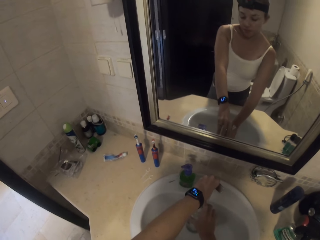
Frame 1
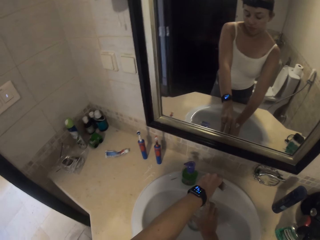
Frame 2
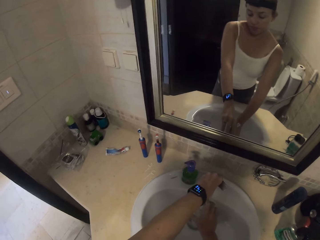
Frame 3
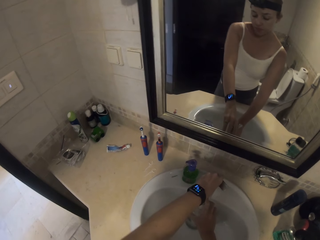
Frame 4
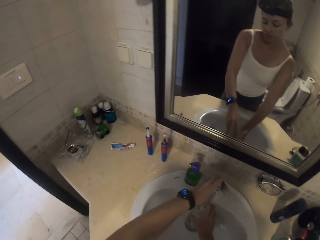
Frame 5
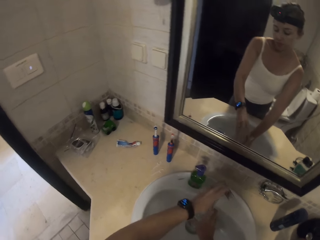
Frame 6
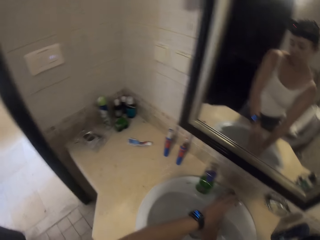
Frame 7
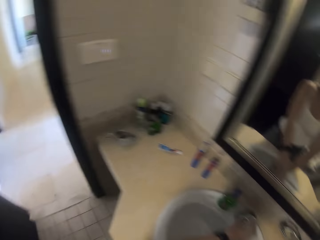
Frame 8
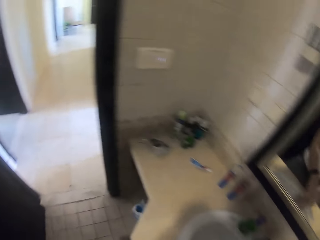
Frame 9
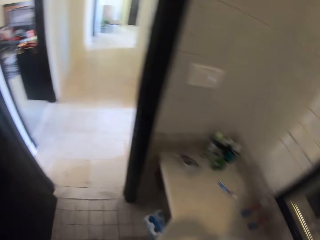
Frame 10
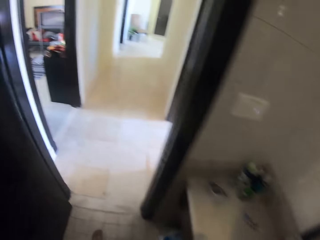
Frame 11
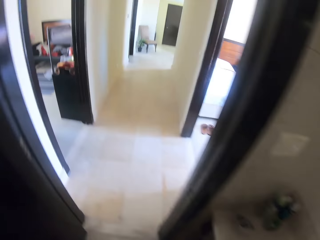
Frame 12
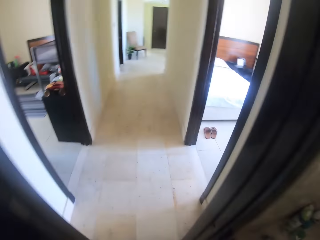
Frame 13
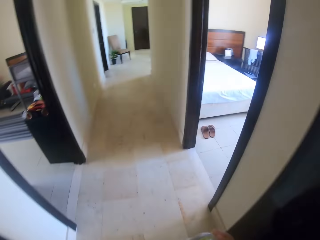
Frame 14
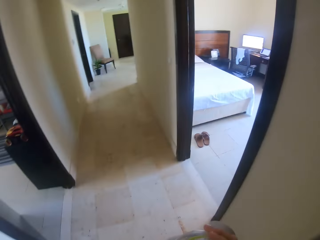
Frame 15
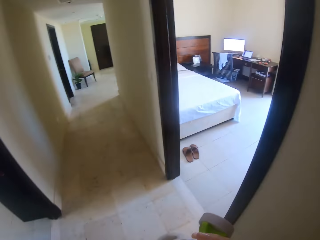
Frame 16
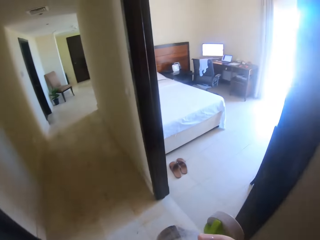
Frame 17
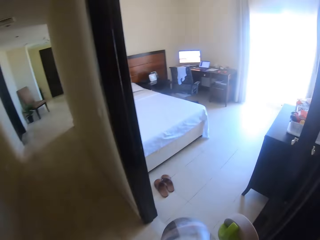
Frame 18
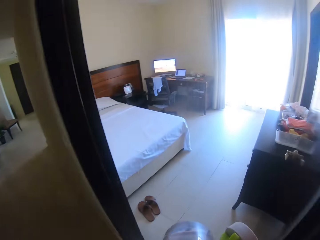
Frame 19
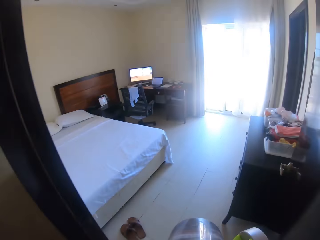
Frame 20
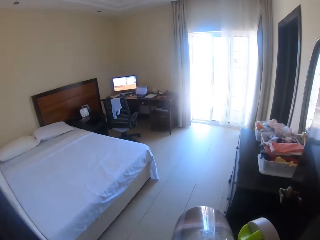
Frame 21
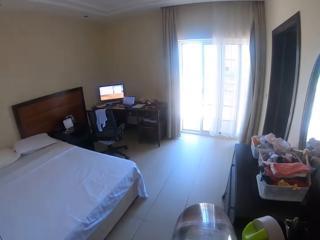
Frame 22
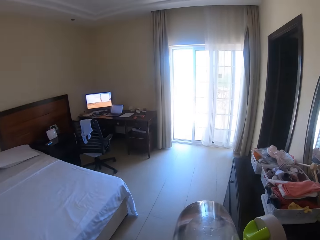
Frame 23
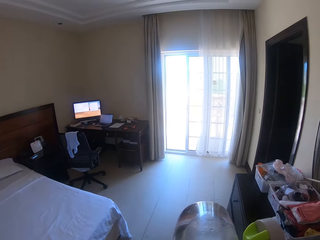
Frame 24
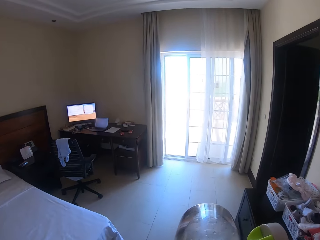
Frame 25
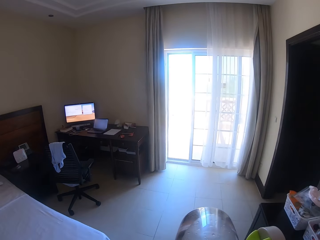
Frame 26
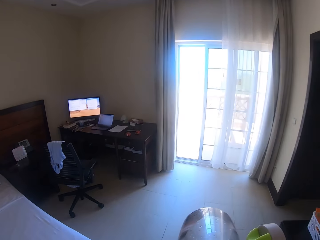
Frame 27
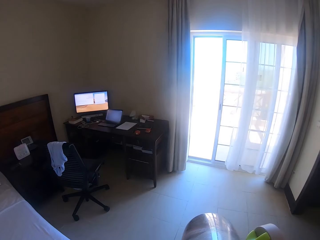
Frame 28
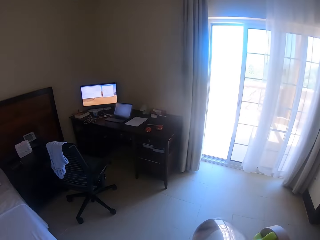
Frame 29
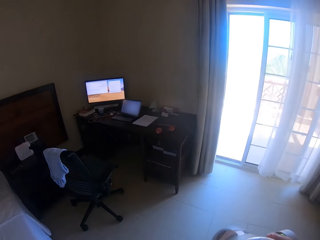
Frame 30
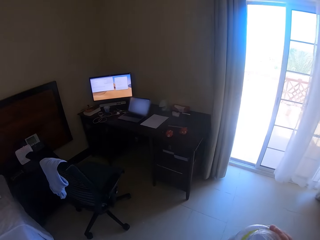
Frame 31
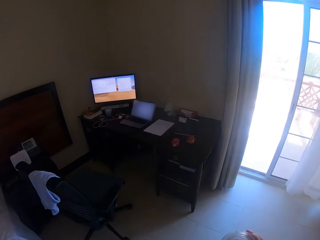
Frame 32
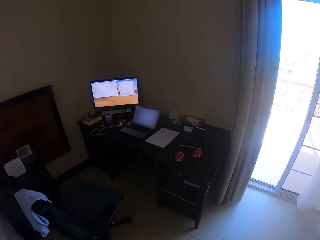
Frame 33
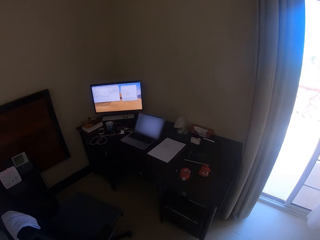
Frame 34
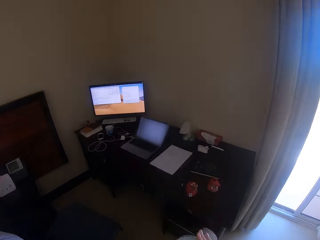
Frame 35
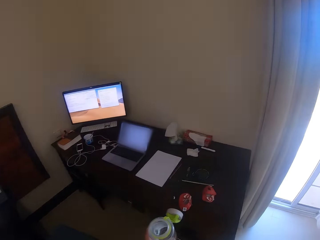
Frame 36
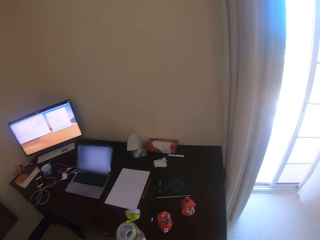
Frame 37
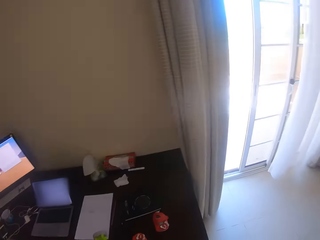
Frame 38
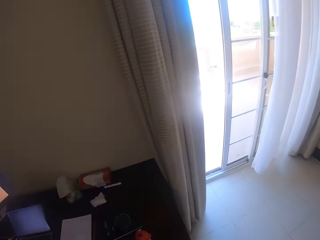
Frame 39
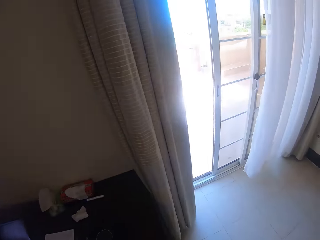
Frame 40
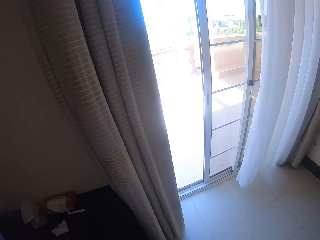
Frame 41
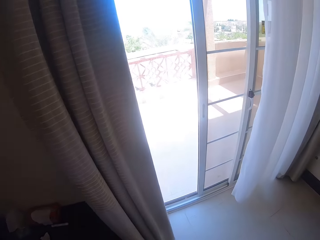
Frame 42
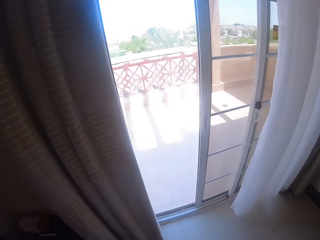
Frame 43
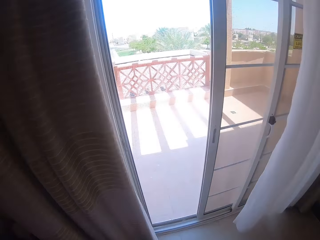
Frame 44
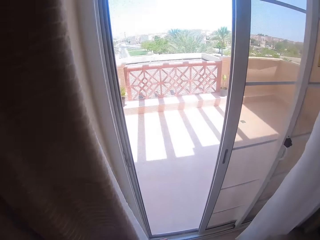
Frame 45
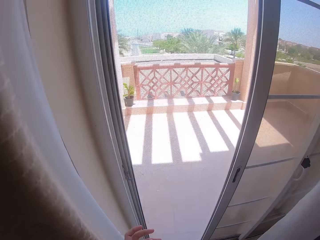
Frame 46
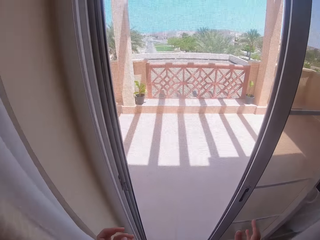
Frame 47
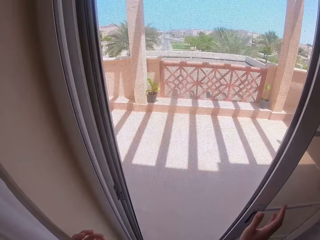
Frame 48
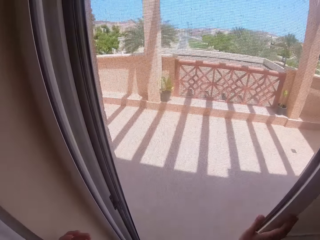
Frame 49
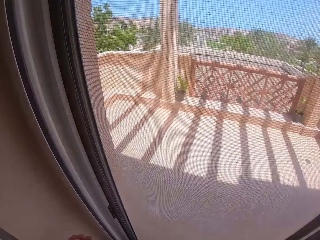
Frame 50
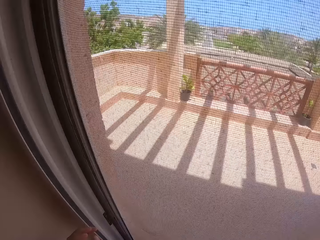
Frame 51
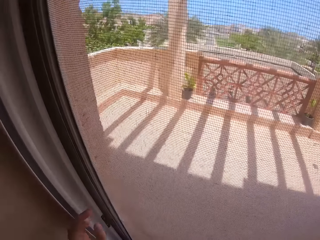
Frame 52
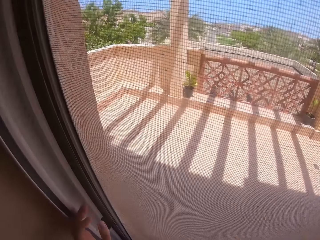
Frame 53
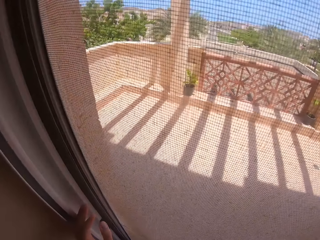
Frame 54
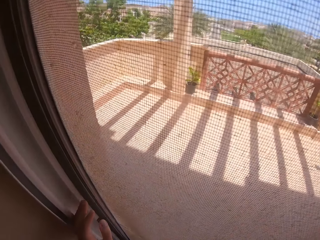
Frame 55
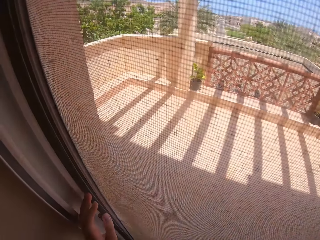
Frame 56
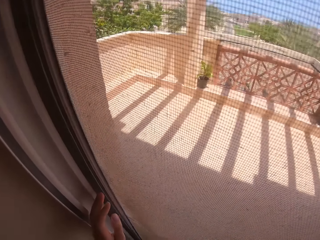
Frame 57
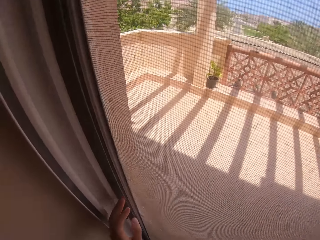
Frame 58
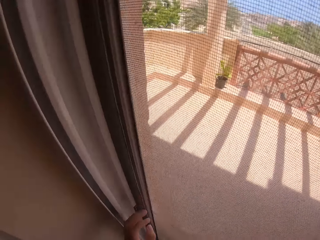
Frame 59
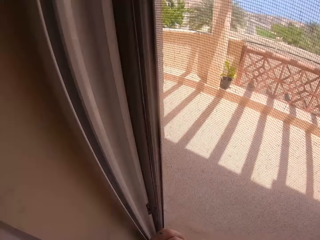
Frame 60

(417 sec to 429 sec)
The camera wearer turns off the tap. They walk left and enter the bedroom. They drink the water. They walk forward. They put the water bottle on the table.

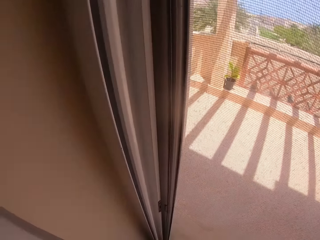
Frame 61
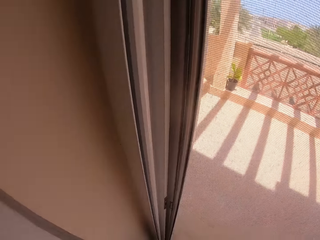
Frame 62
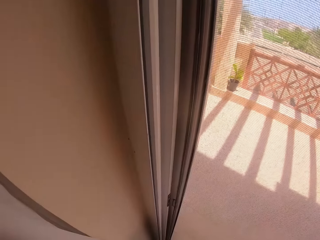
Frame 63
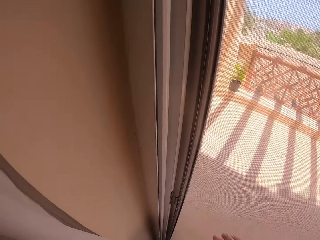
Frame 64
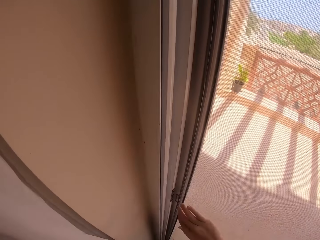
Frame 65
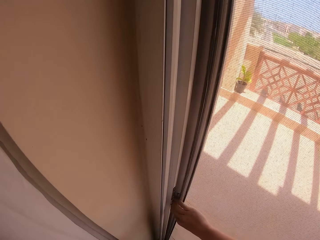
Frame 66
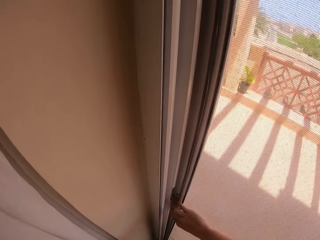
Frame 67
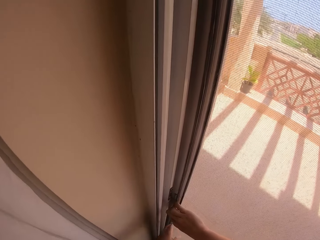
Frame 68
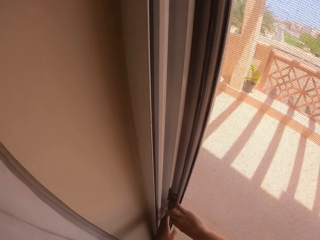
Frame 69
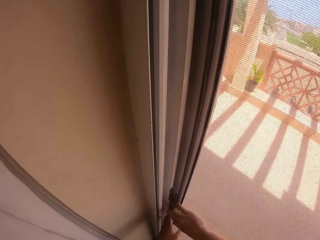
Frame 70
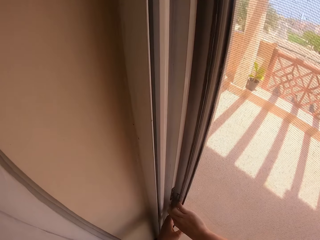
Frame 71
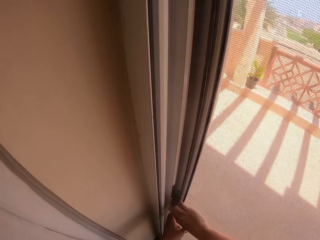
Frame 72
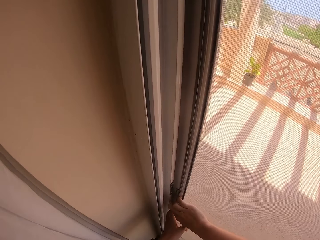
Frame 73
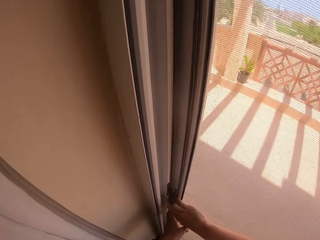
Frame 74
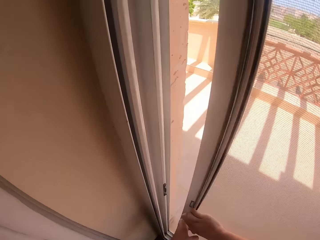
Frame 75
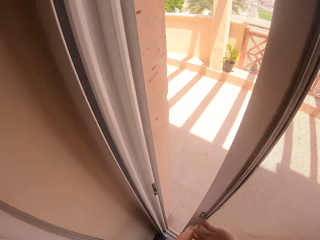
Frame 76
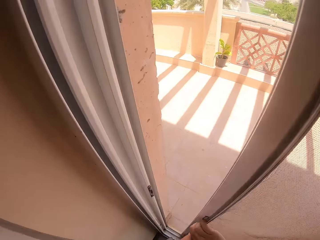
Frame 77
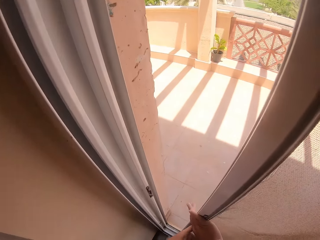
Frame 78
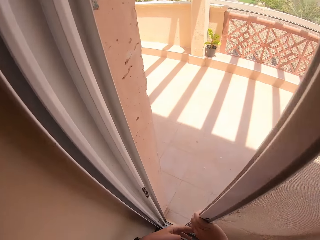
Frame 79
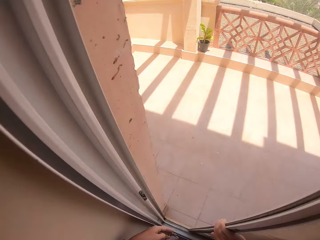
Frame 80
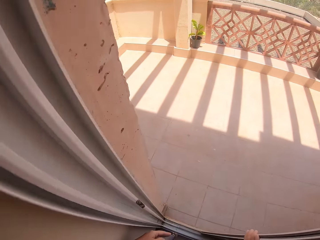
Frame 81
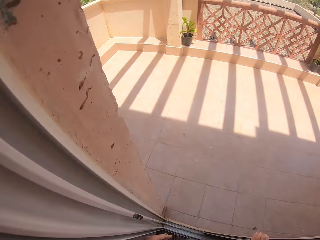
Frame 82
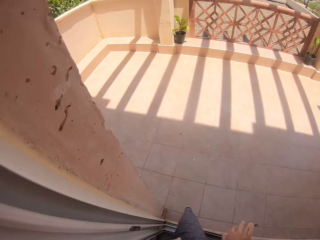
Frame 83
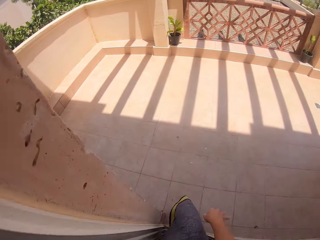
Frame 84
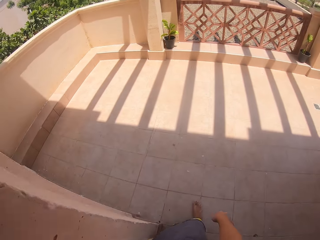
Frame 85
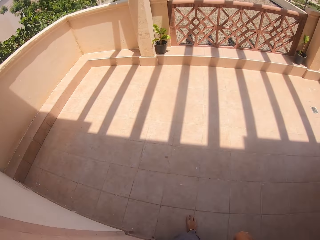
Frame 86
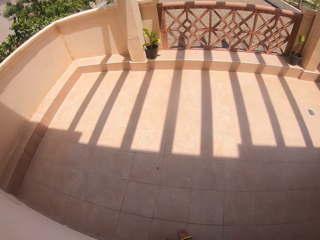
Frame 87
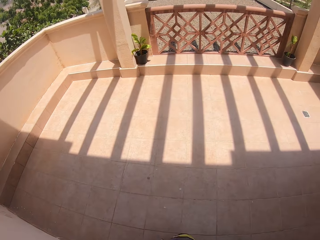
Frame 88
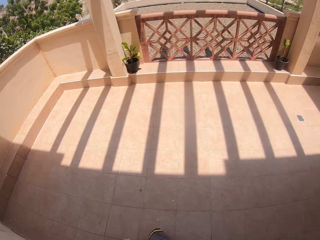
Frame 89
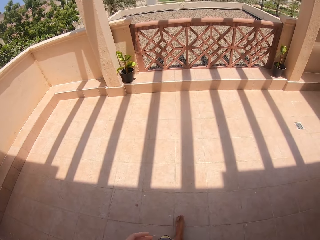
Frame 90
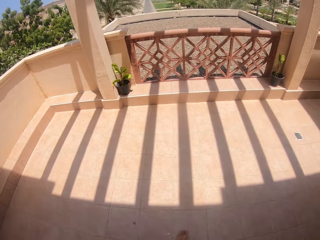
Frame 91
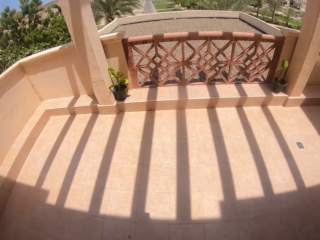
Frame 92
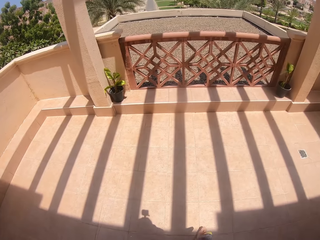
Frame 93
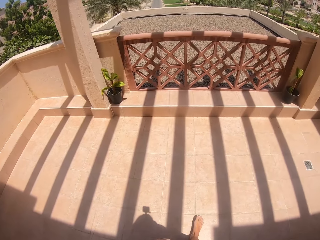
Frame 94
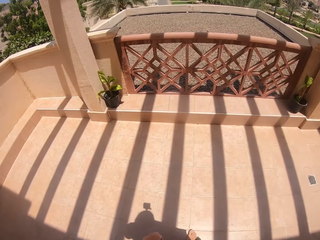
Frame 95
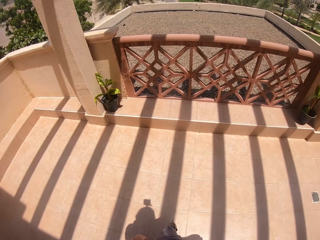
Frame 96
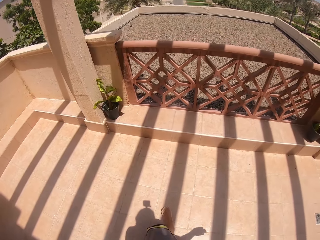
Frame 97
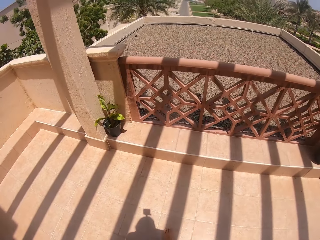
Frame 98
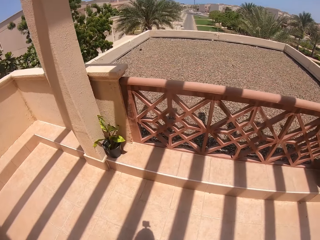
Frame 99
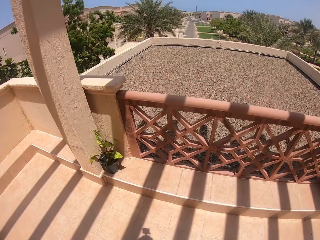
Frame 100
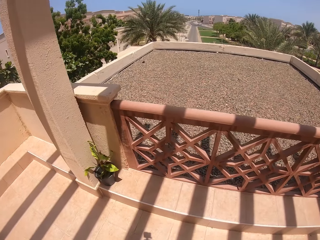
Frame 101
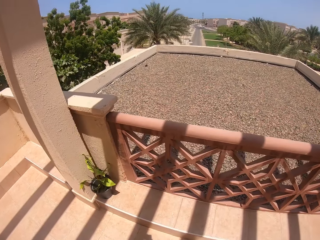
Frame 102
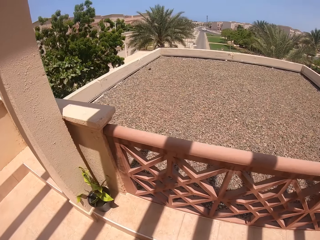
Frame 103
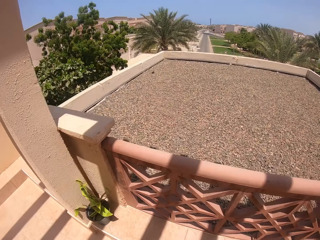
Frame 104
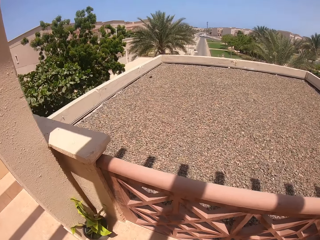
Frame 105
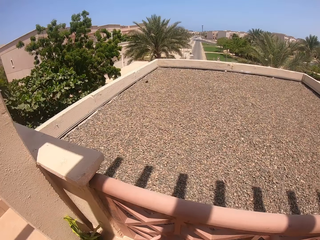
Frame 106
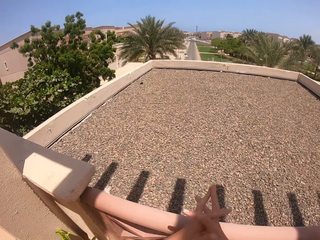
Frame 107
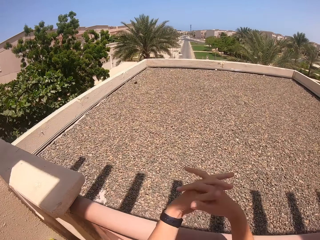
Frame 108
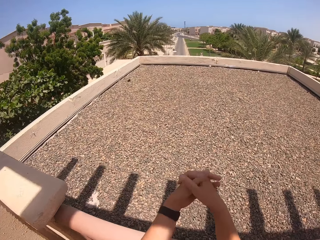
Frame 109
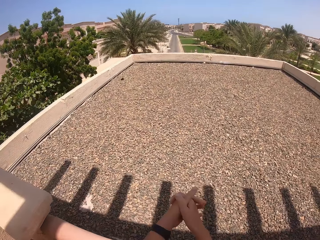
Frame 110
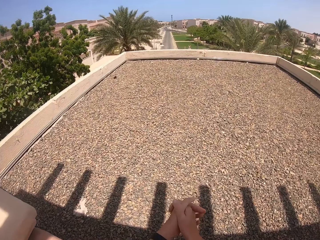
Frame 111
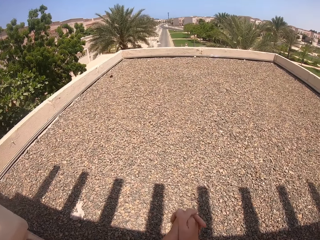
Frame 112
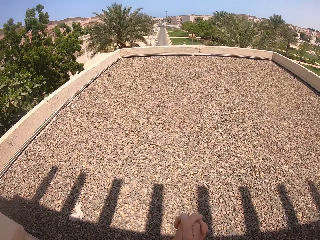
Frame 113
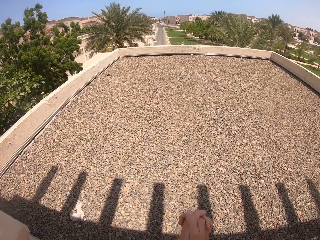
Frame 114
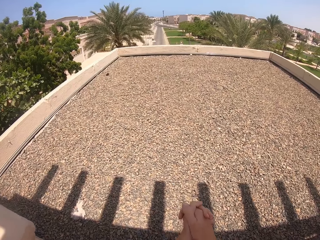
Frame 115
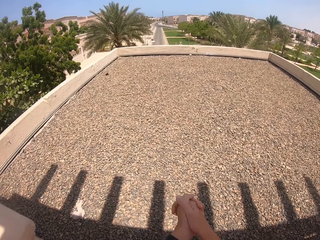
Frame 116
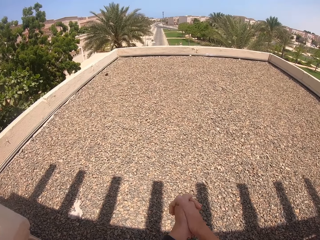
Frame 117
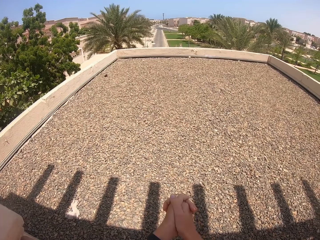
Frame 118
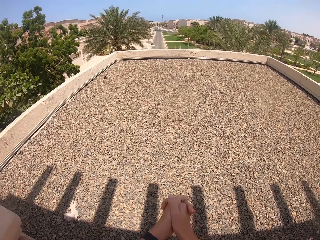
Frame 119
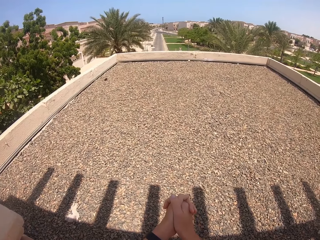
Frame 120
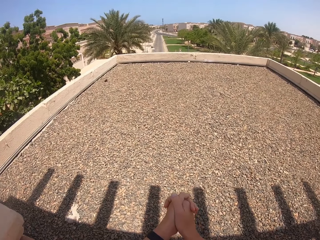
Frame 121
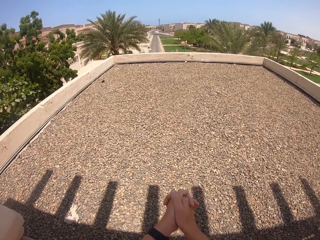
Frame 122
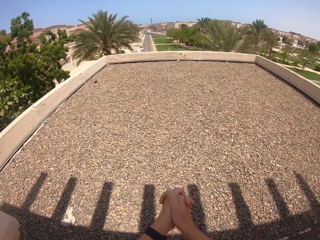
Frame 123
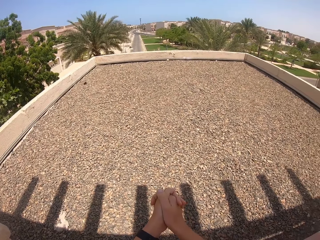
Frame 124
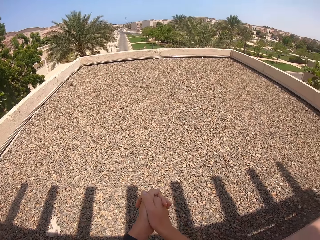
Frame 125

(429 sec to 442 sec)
The camera wearer pulls the door. She opens the door. She walks to the balcony. She holds her hands, stands in the balcony and looks forward.
